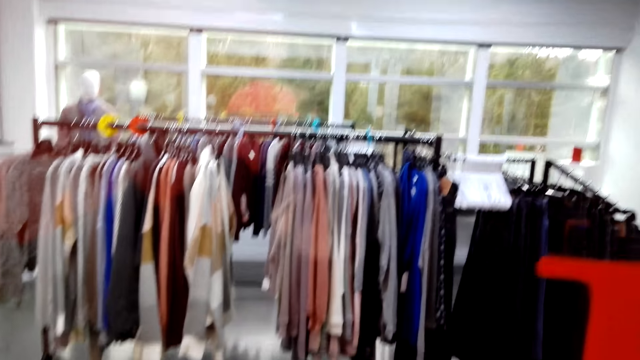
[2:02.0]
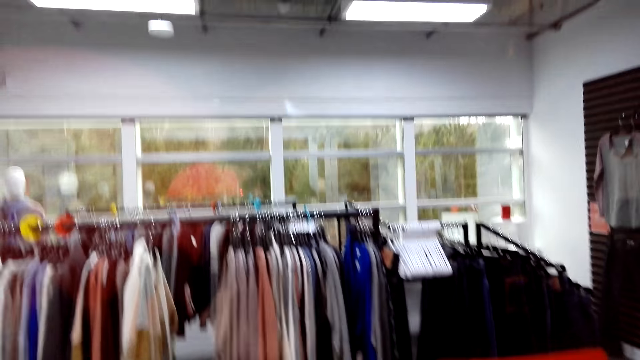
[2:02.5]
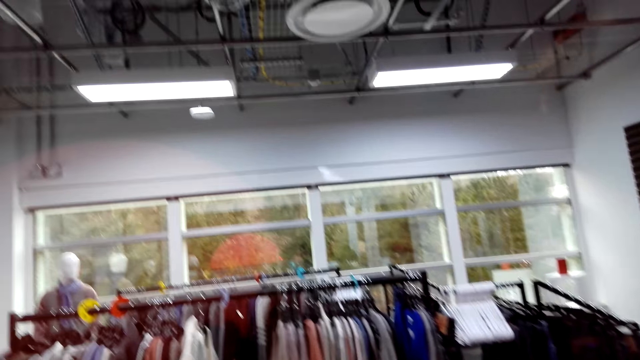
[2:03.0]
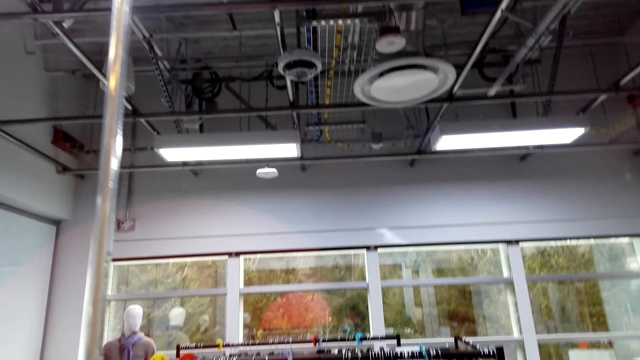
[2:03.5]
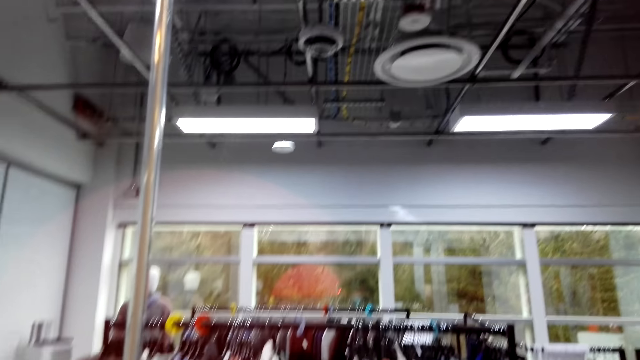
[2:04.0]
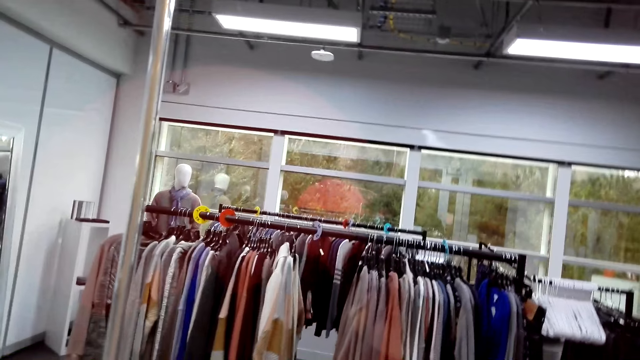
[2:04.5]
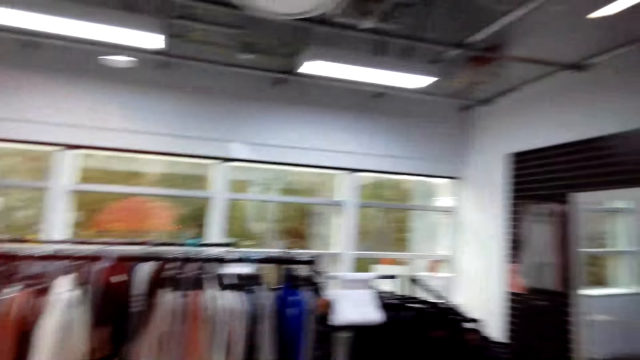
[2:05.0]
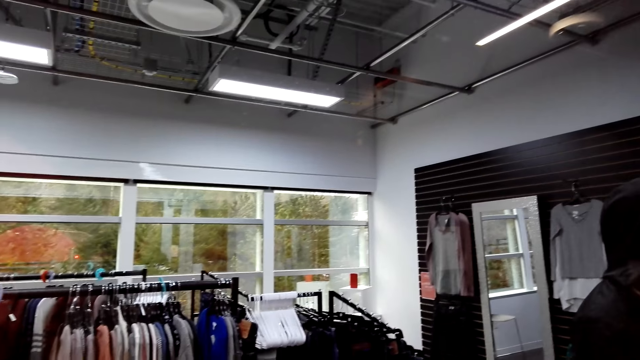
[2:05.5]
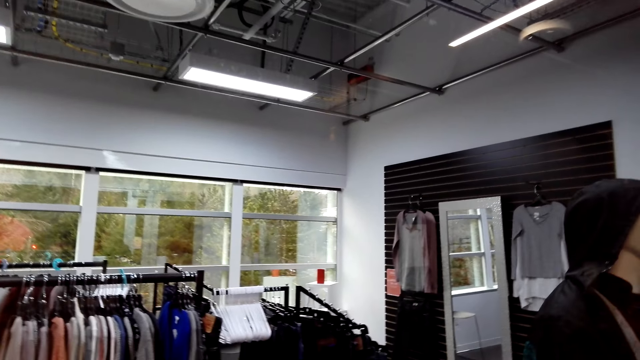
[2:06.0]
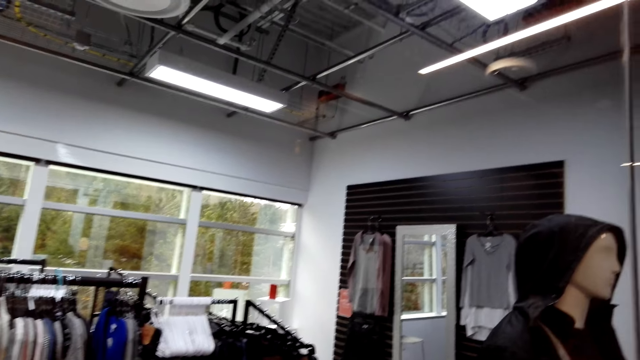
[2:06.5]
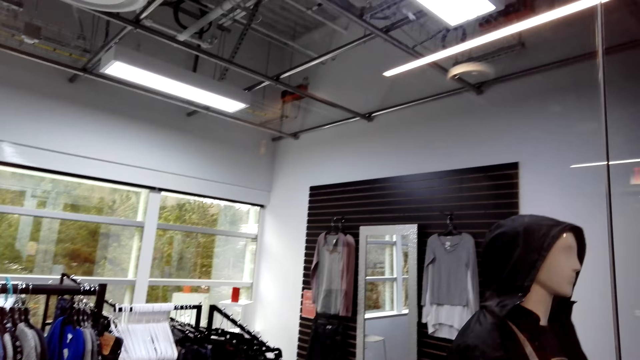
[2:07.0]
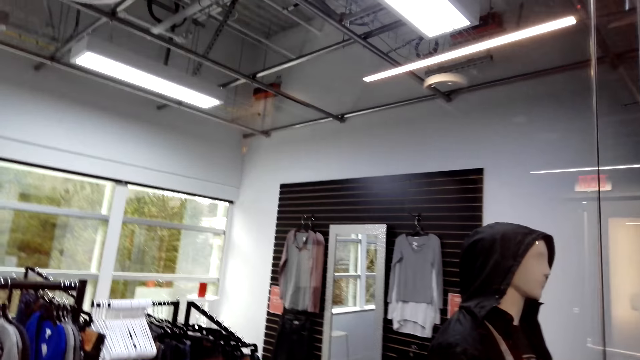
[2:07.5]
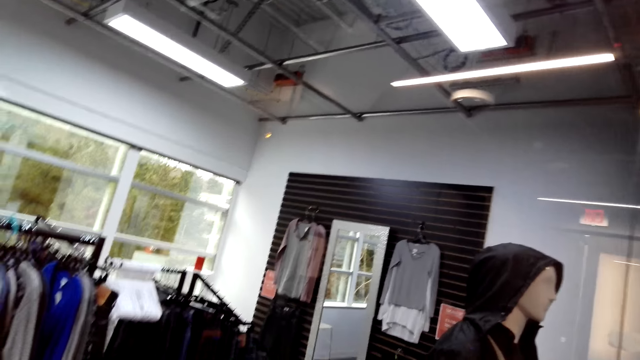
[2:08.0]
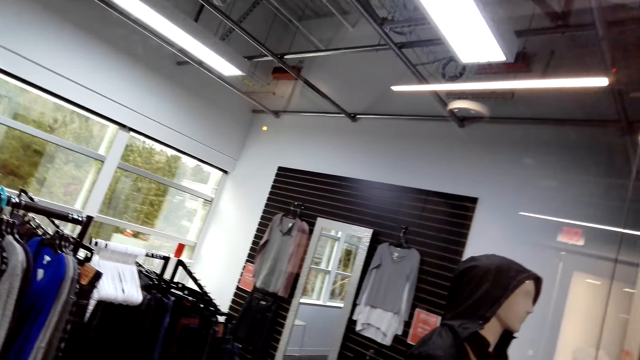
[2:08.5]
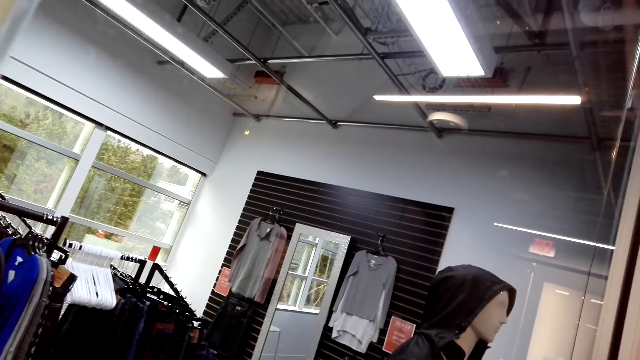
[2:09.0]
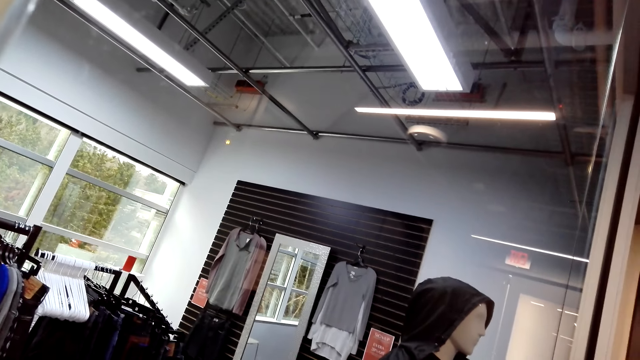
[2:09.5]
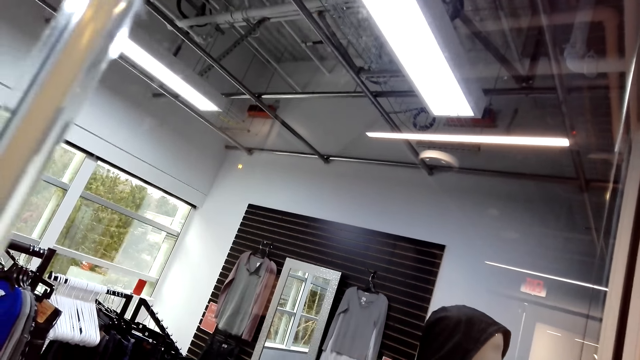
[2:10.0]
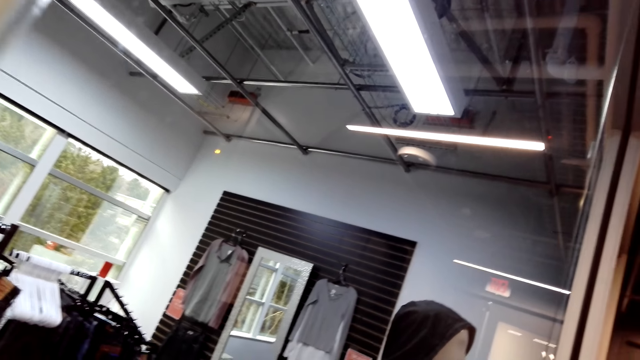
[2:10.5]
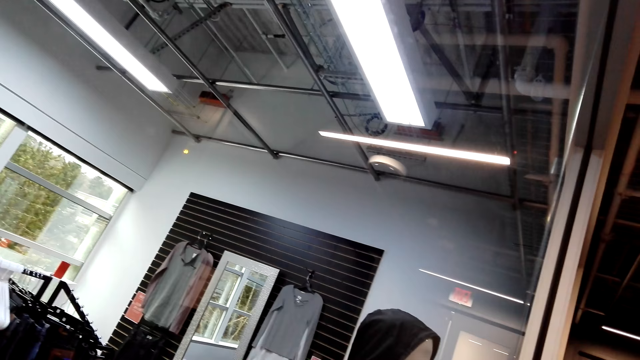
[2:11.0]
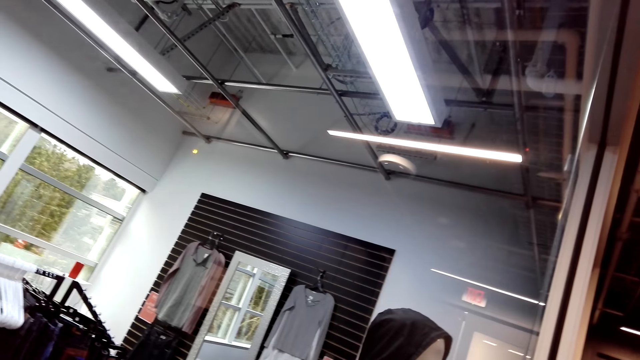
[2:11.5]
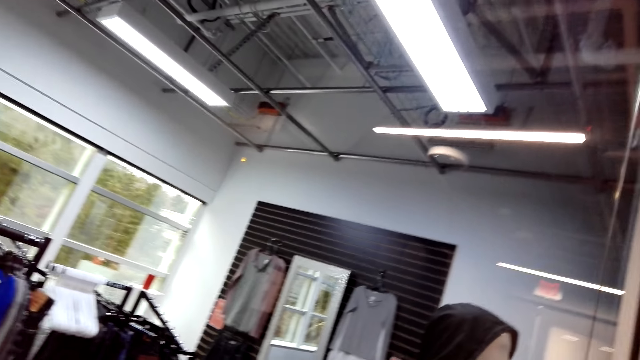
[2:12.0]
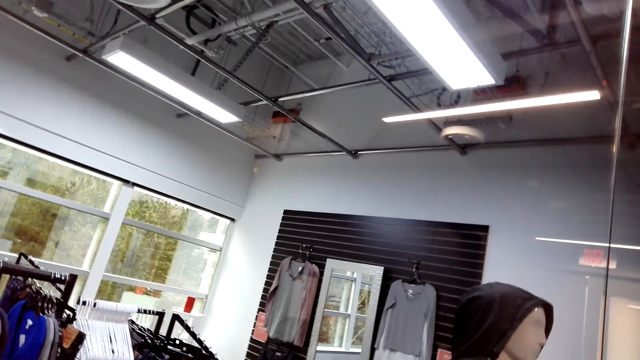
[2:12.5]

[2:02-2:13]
The camera wearer looks around. They window shop.

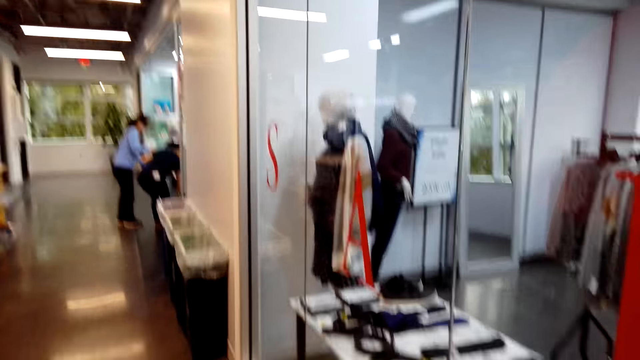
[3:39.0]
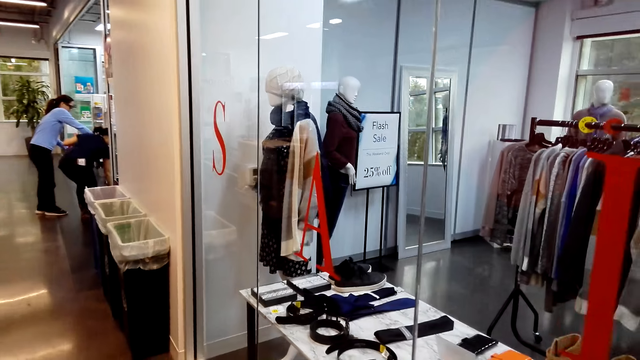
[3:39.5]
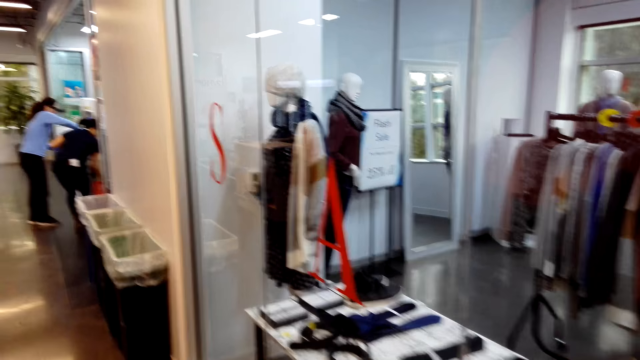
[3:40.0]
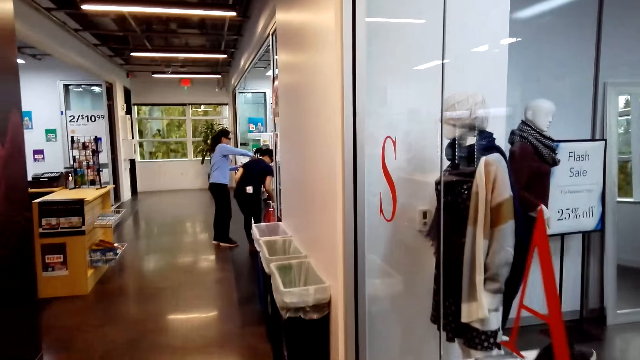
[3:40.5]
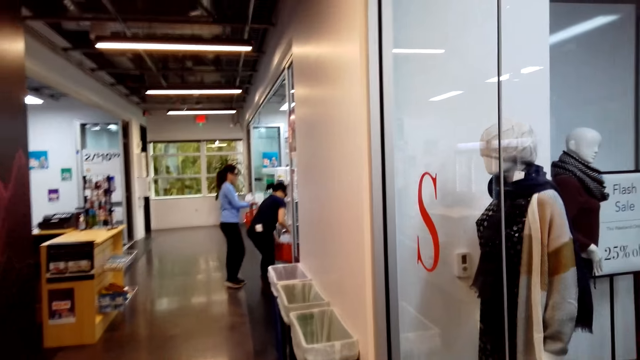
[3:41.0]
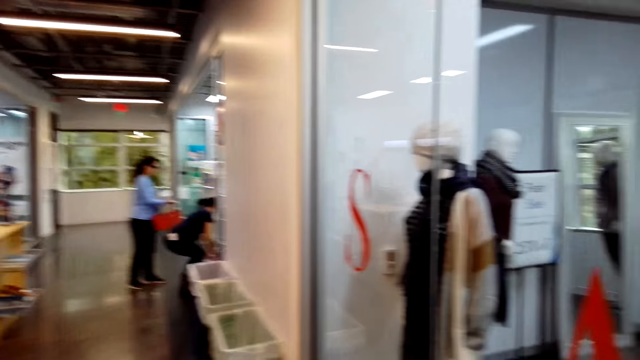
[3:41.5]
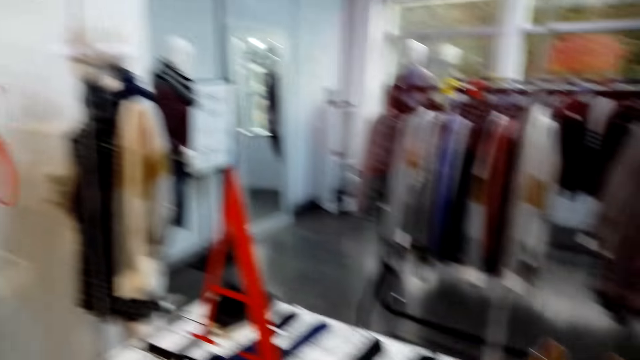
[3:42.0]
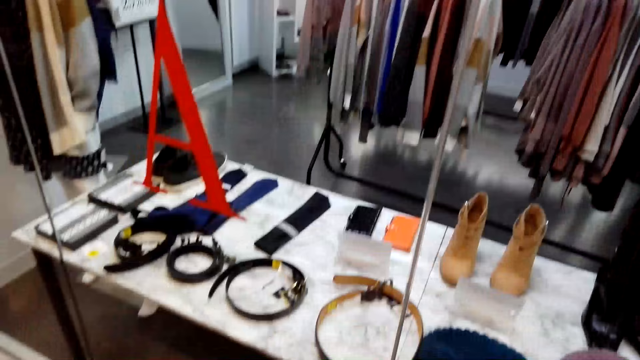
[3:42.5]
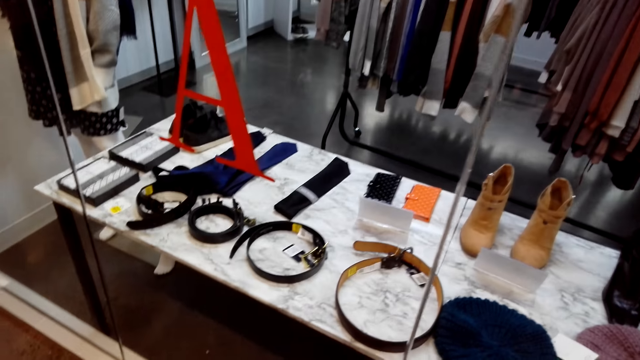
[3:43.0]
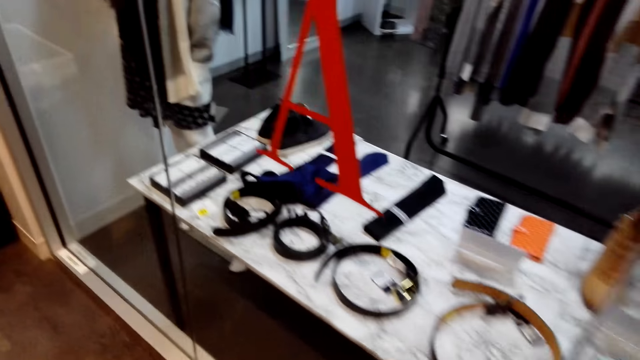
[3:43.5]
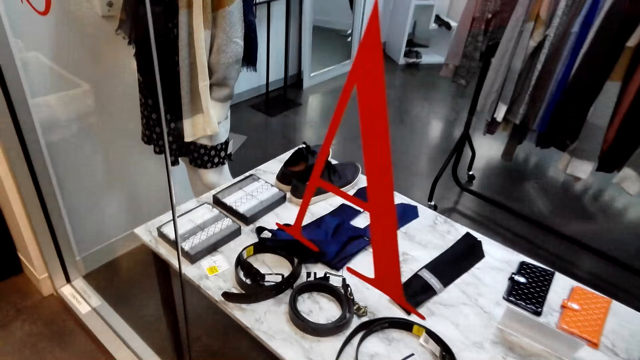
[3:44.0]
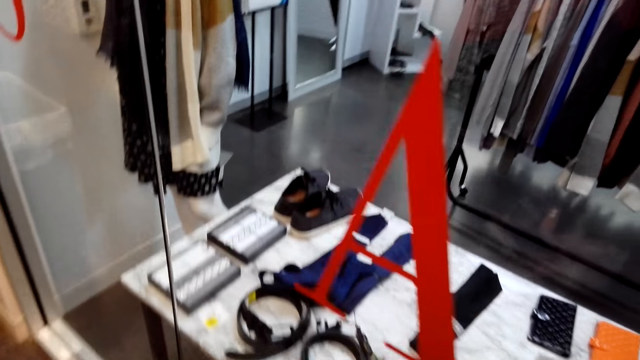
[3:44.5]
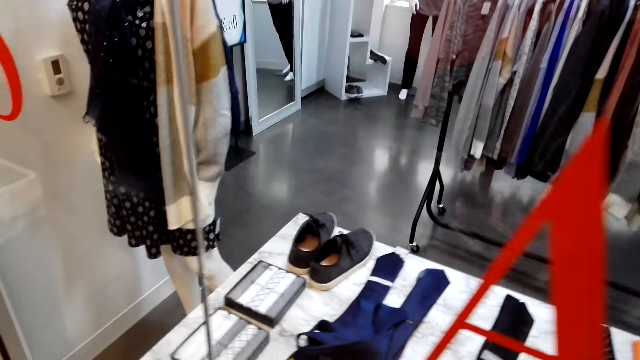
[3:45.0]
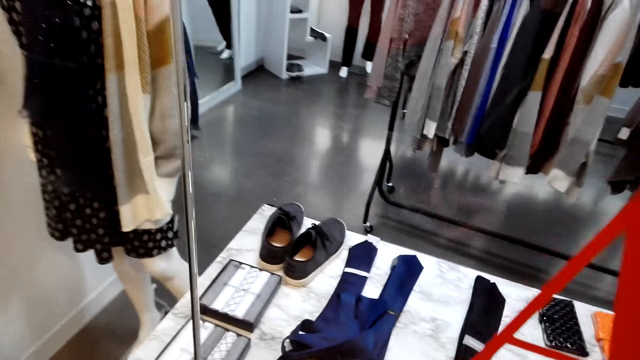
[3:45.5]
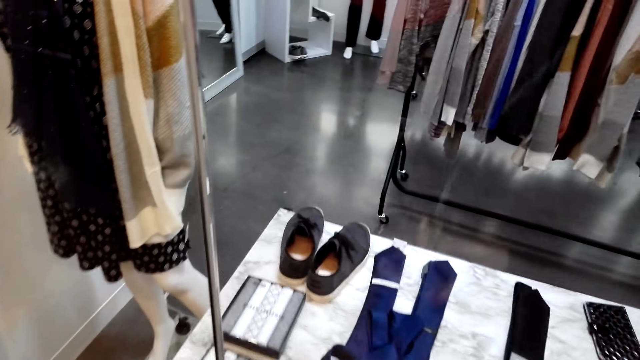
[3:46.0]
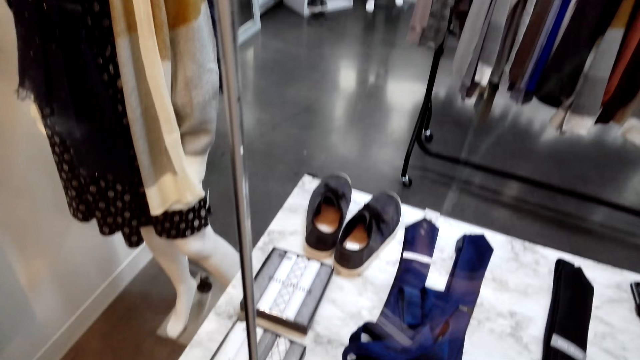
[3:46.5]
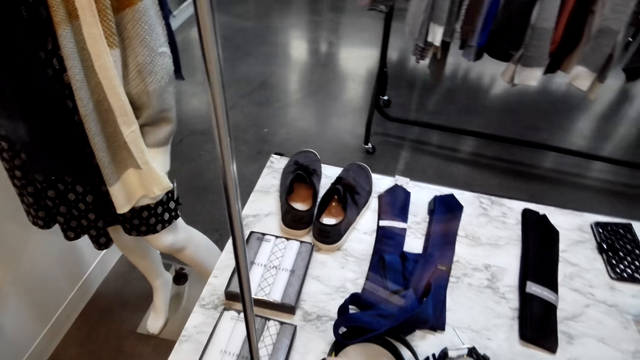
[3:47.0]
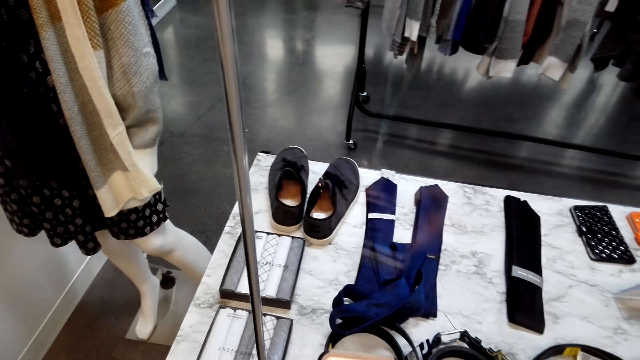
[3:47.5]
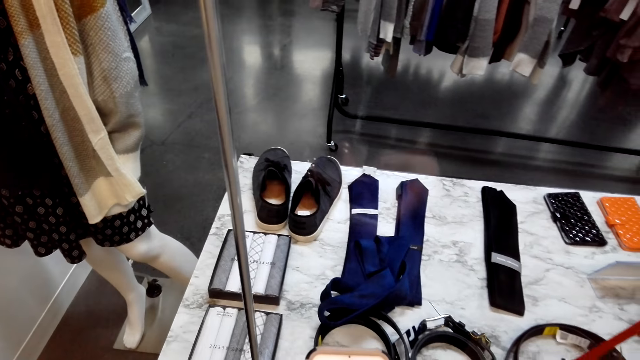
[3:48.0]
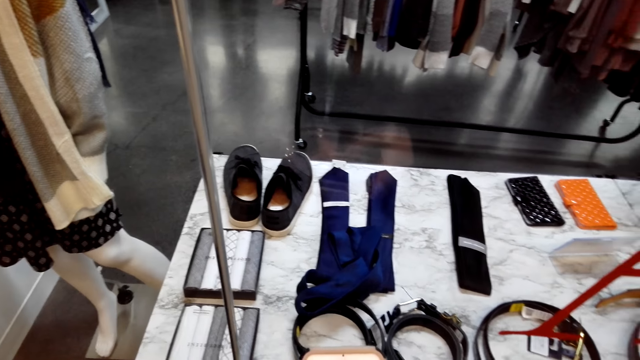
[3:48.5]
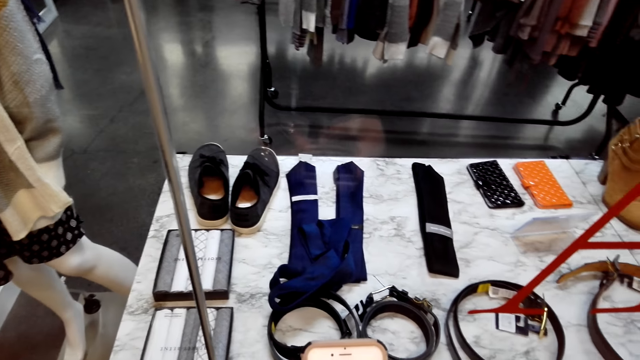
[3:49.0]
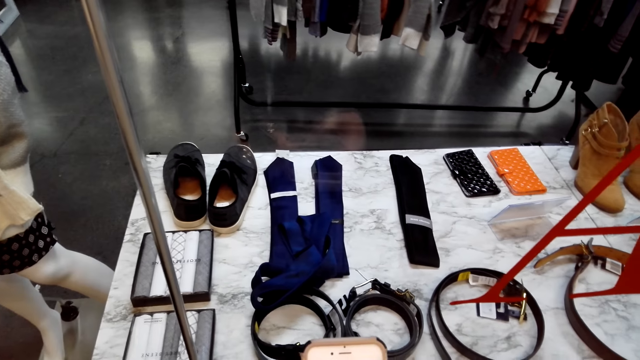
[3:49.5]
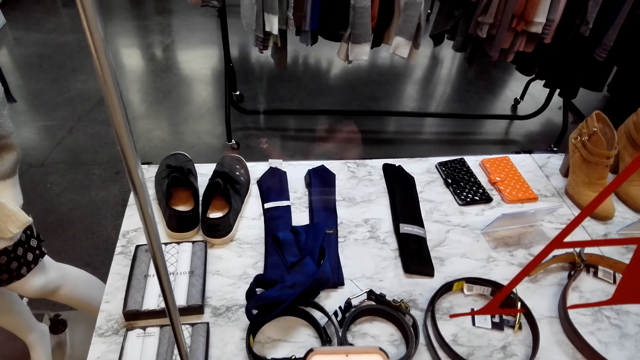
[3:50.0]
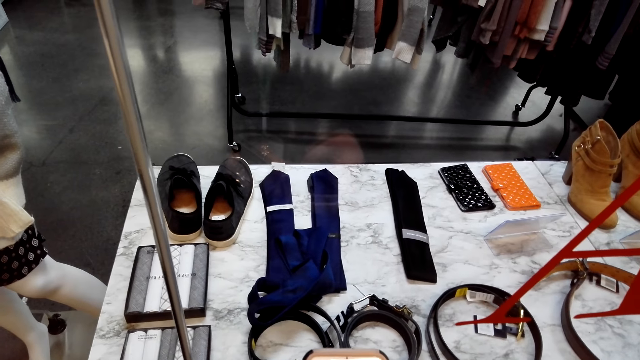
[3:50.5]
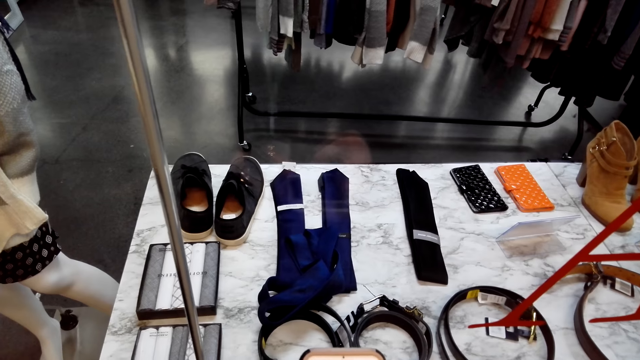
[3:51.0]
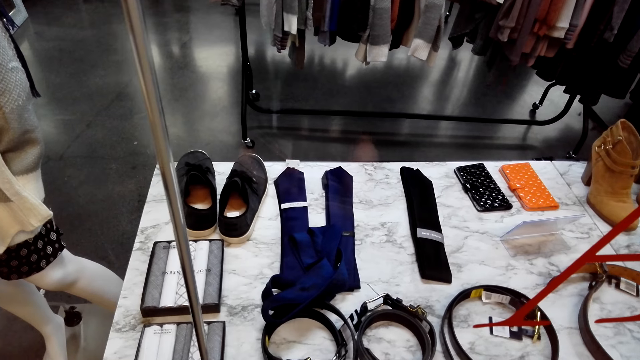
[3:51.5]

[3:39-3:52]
A woman carries a shopping tray. Another woman picks something. The camera wearer looks around. They window shop. They press the phone.
